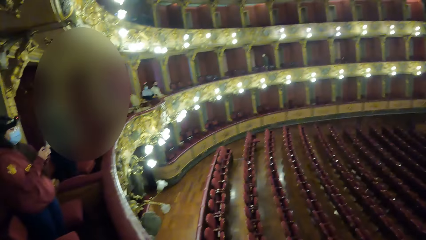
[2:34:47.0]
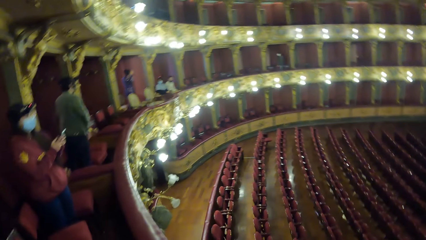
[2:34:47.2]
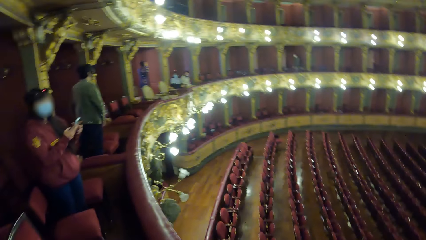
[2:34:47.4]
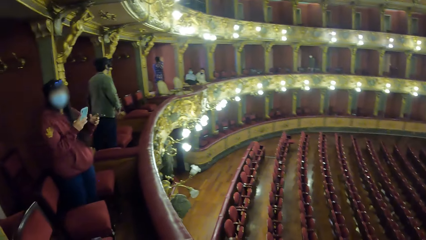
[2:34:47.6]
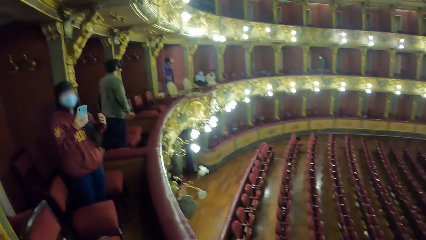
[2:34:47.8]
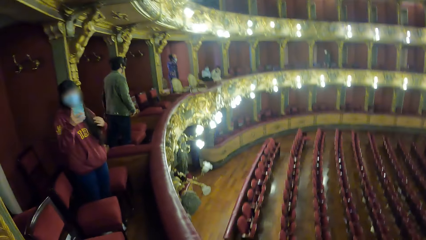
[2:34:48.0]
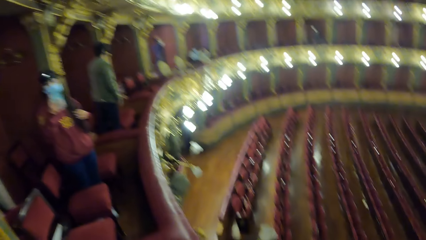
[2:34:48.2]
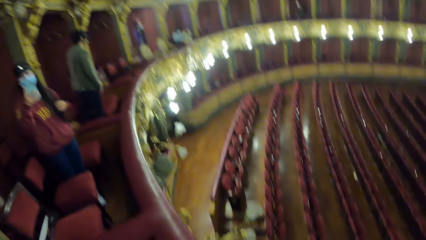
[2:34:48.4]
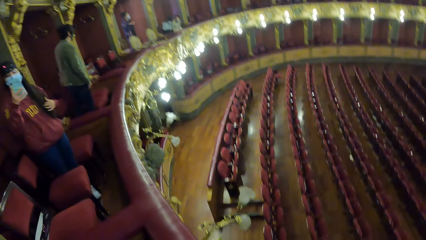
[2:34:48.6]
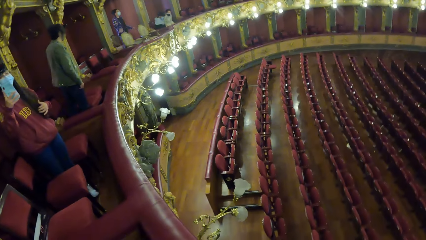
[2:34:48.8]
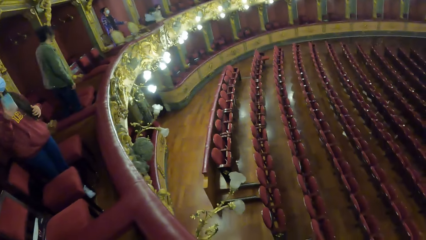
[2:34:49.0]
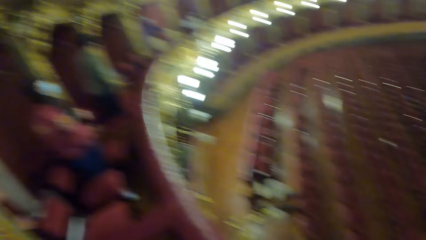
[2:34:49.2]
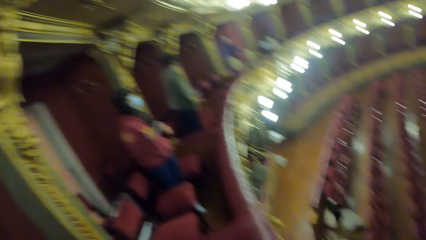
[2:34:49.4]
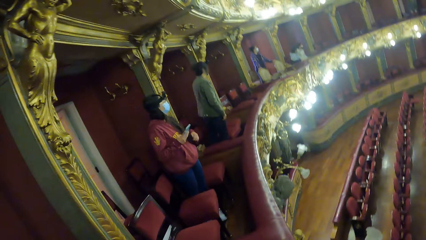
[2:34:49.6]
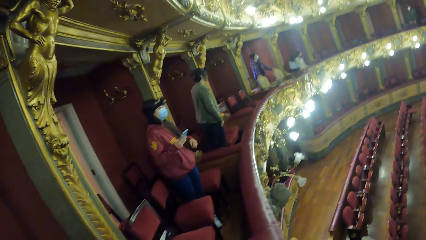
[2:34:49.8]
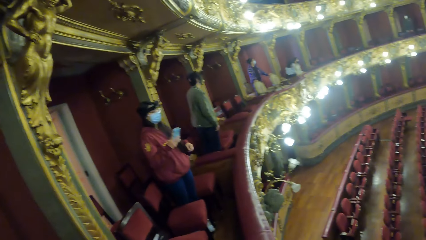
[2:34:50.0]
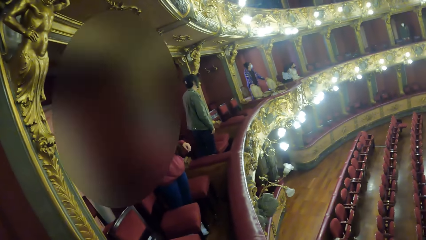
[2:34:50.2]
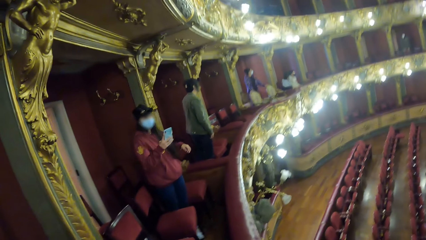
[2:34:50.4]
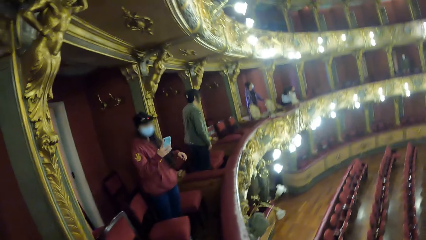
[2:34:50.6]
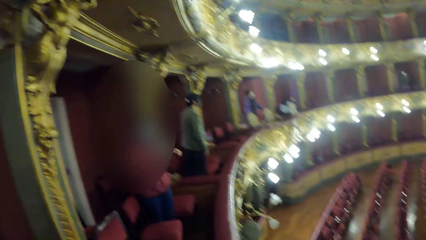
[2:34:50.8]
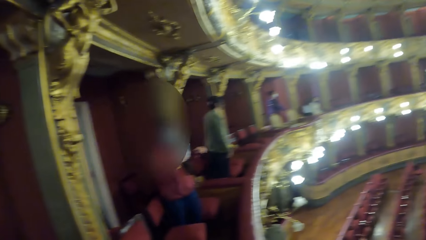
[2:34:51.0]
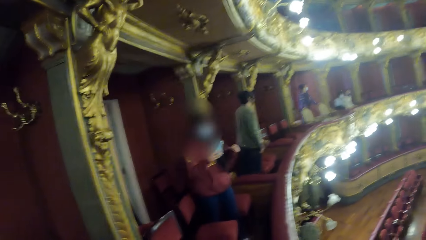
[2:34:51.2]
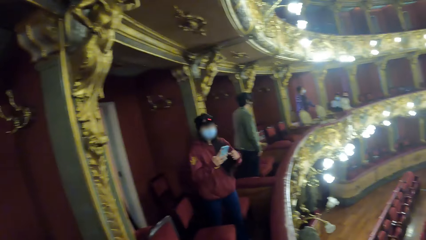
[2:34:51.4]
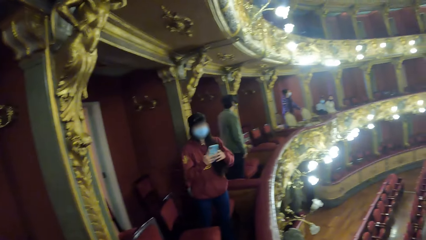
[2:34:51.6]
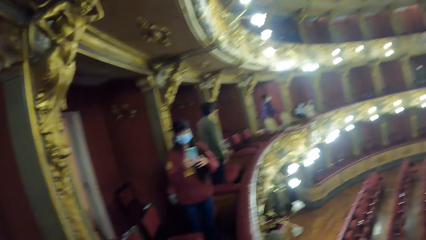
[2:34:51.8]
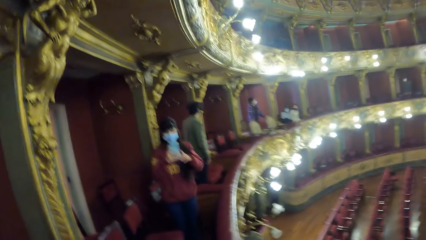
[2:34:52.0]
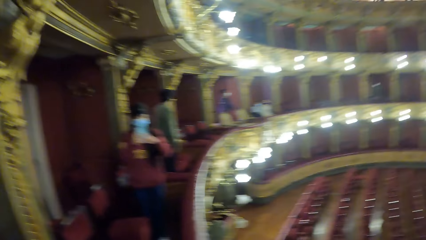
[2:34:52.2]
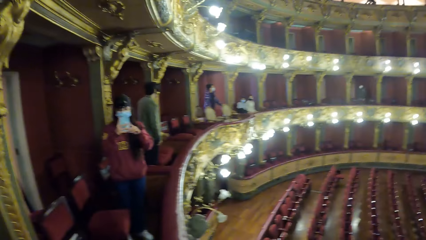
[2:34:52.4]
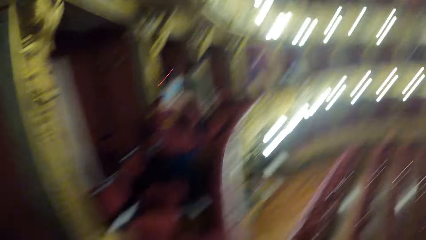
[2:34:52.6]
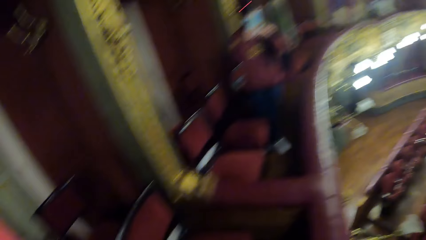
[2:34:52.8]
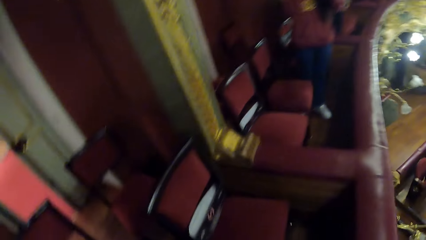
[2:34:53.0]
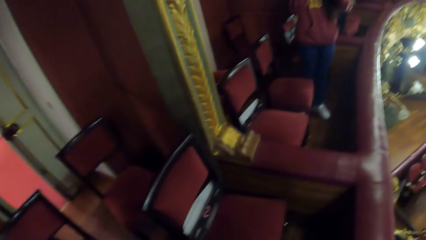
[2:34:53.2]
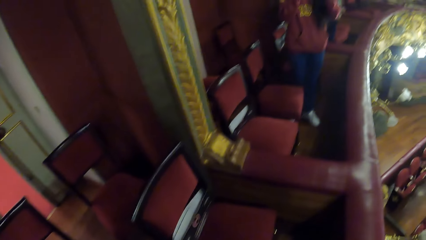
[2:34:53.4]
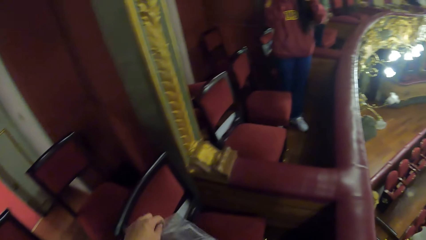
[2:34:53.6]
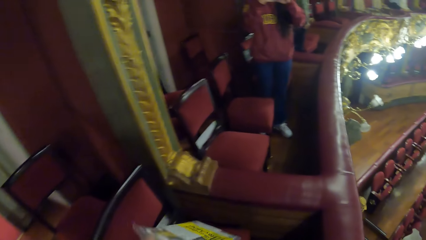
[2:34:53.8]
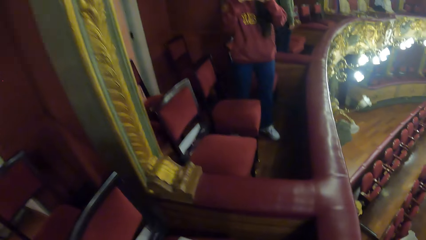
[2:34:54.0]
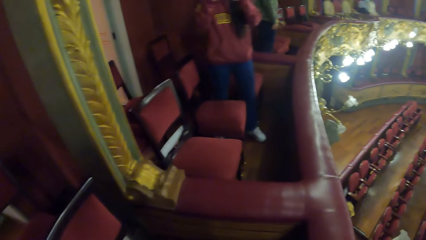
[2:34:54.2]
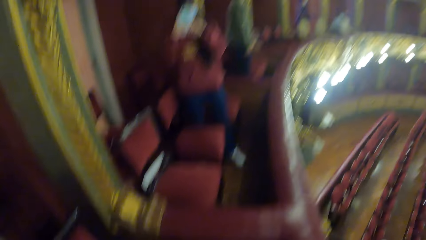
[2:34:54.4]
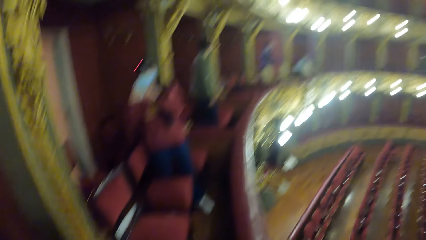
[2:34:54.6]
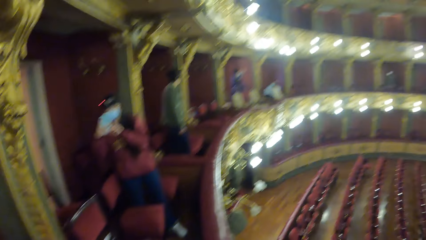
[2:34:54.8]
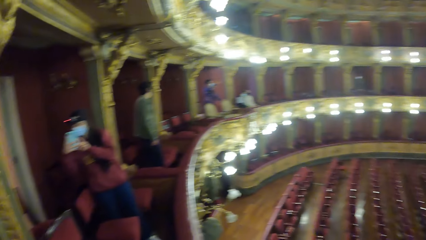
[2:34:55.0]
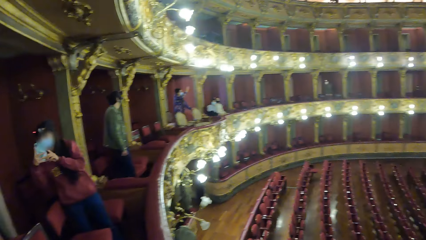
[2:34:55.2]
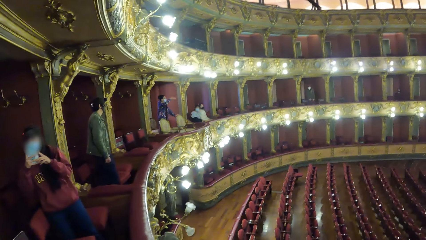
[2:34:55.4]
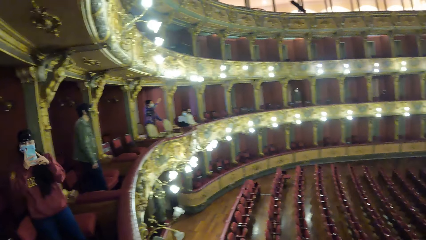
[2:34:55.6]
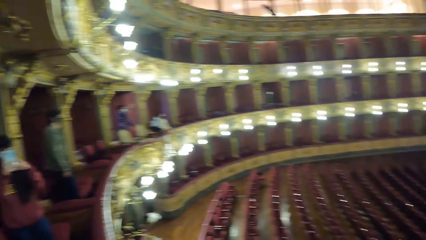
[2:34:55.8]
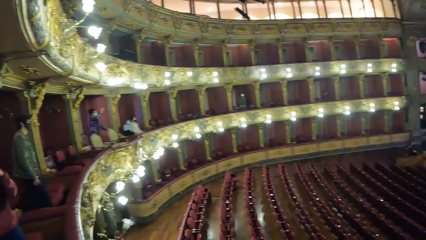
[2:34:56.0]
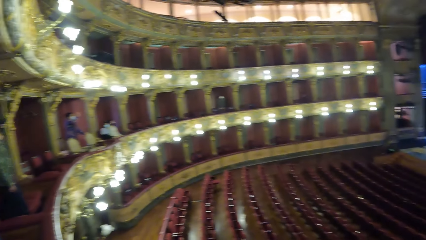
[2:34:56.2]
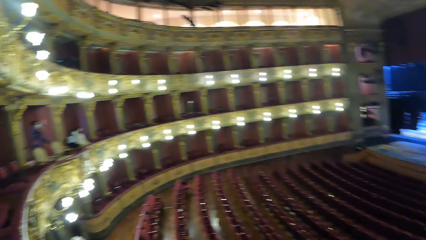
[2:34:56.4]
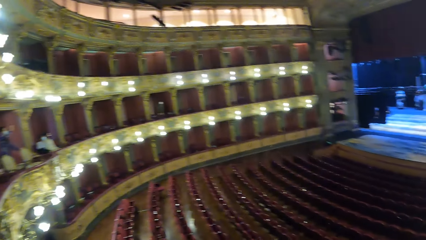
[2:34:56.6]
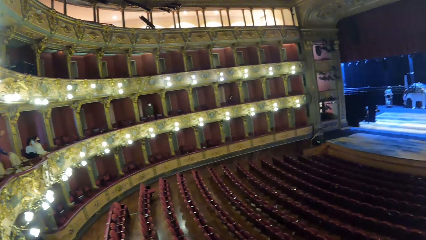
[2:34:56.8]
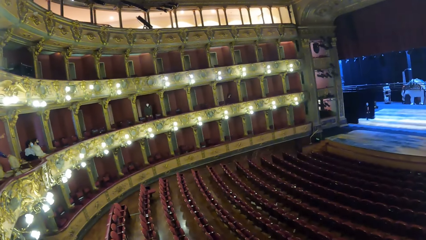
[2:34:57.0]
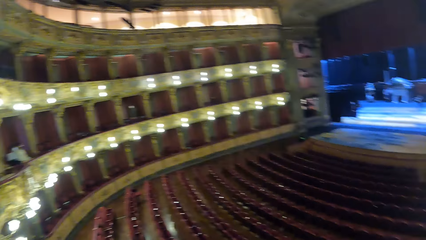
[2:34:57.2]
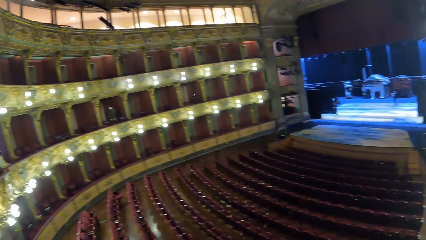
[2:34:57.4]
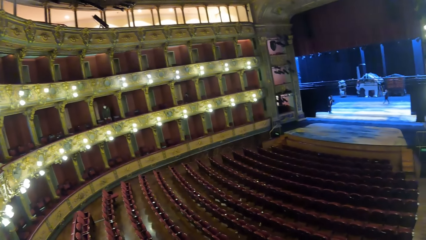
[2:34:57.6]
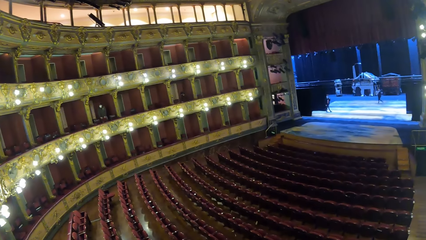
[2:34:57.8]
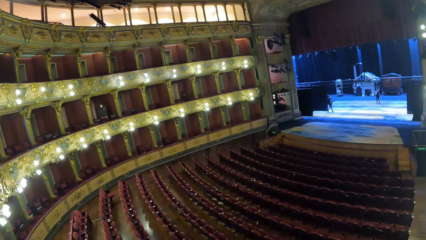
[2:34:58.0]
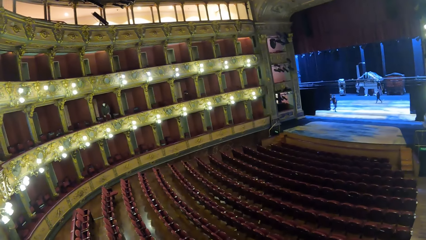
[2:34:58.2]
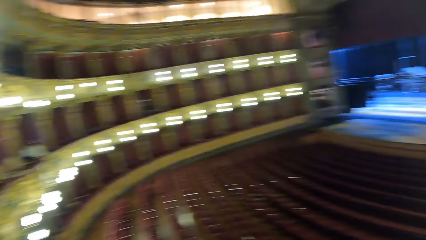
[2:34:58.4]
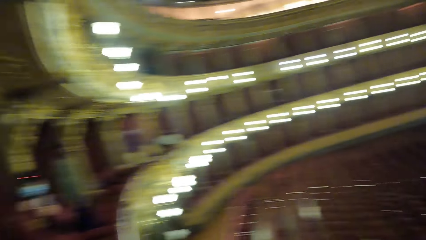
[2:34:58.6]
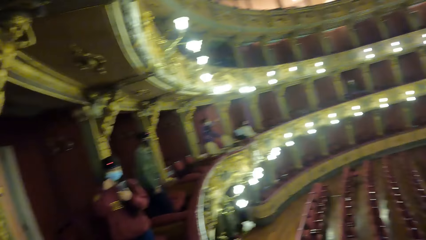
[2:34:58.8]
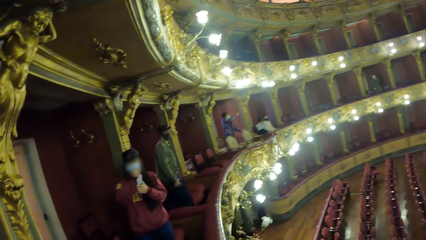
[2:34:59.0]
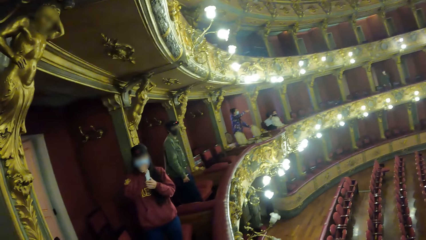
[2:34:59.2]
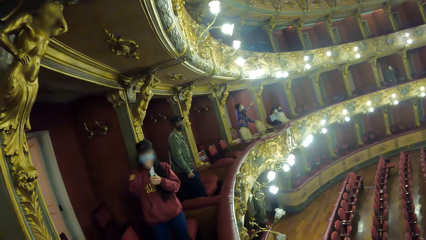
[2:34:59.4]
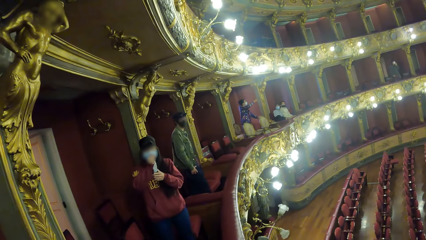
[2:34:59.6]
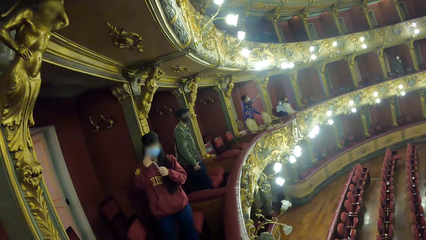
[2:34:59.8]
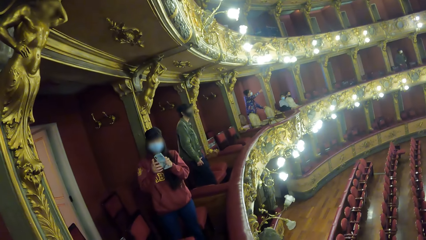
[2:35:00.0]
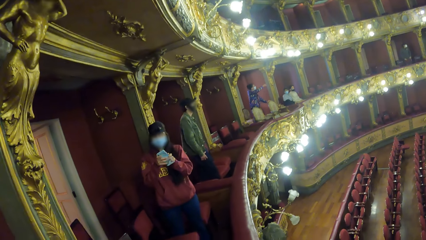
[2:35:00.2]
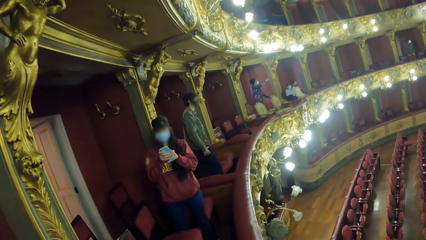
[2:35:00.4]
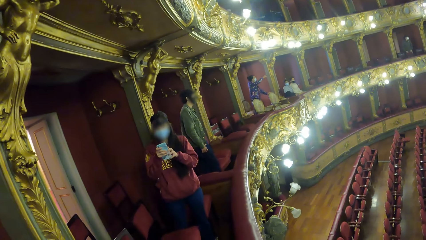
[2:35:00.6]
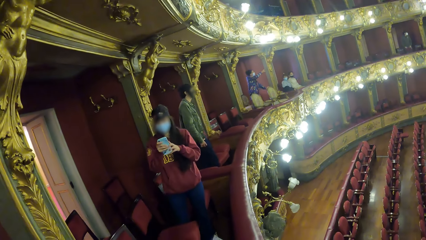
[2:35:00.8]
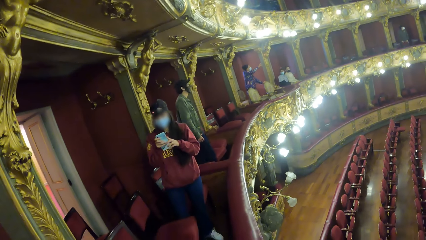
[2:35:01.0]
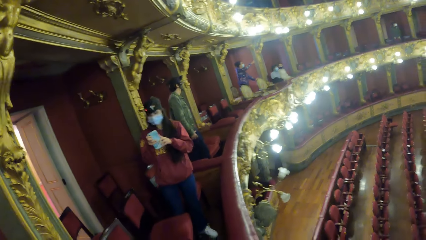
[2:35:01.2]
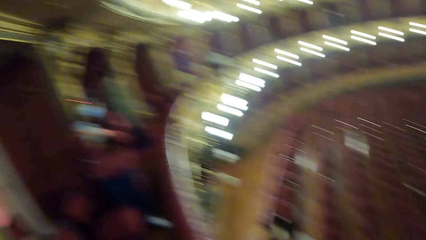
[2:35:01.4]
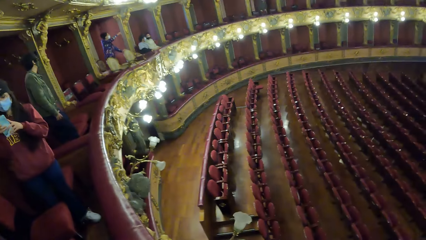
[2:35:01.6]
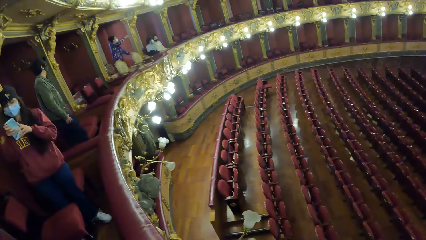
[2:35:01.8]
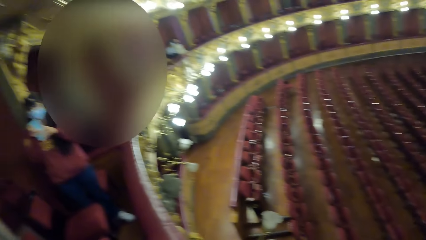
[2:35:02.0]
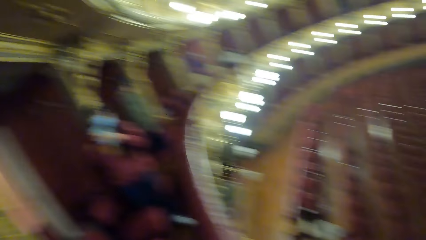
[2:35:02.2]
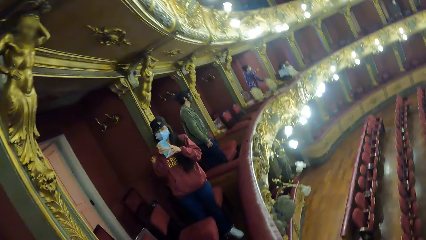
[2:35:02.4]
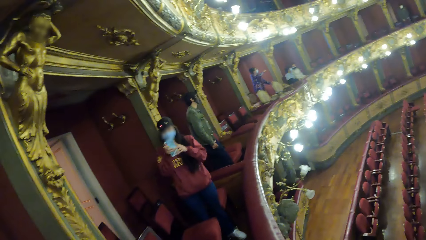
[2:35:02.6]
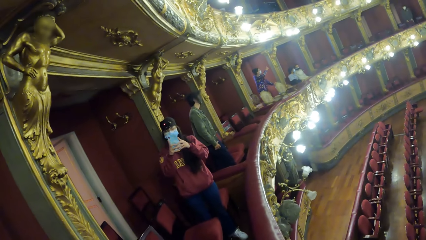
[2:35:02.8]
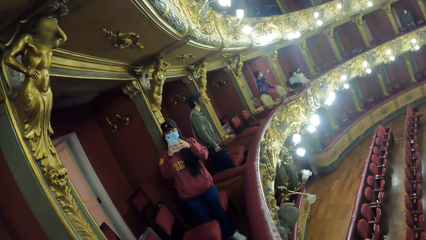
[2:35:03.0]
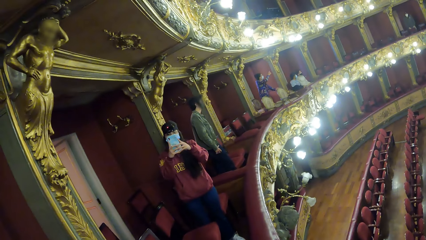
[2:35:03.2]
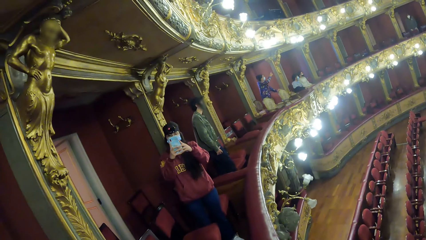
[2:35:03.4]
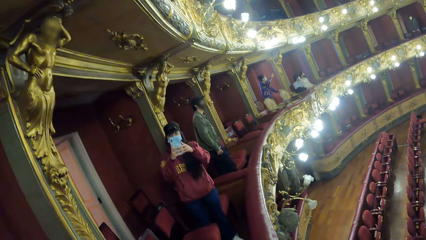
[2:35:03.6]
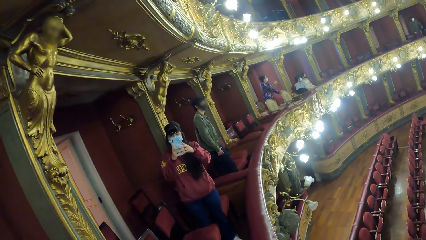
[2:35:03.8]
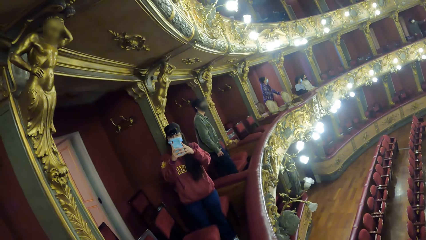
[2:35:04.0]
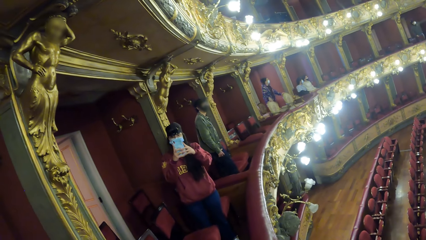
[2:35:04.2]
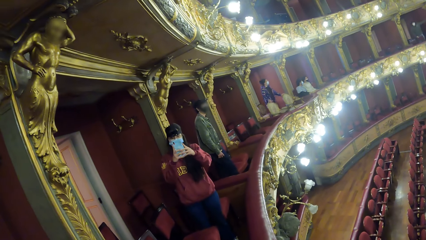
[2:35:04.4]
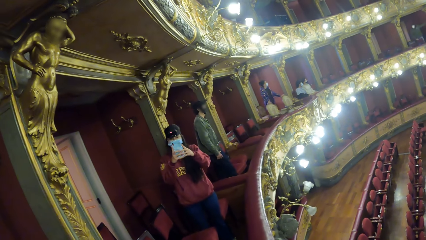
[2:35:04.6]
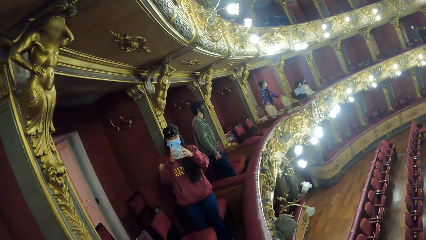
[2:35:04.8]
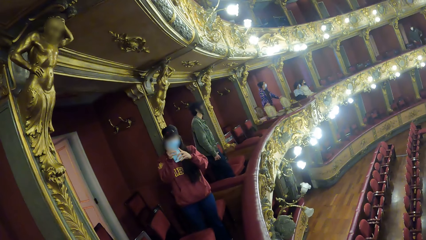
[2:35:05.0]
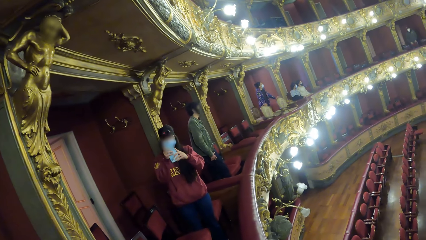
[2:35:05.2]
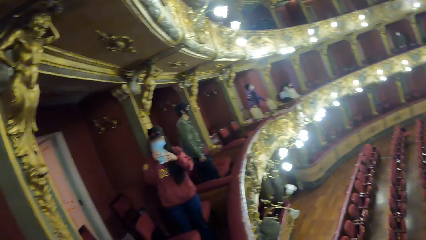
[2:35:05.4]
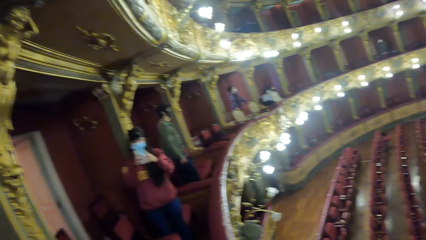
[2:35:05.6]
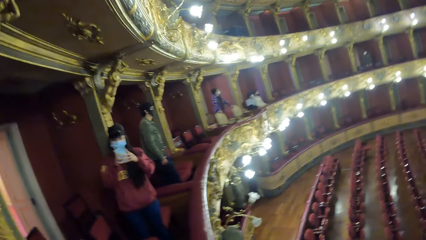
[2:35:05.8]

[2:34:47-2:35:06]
The woman operates the phone with her right hand. The woman operates the phone with both hands. The camera wearer holds the polythene bag with her left hand and drops the polythene bag on a chair with her left hand. She looks around. The woman uses her phone.
